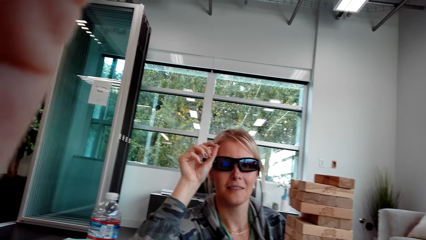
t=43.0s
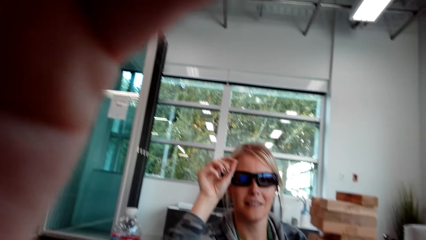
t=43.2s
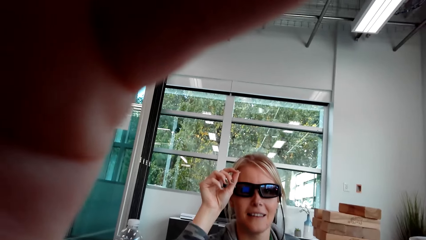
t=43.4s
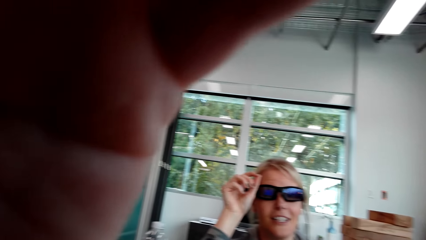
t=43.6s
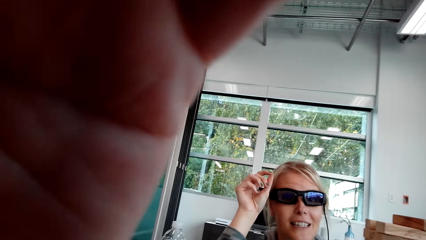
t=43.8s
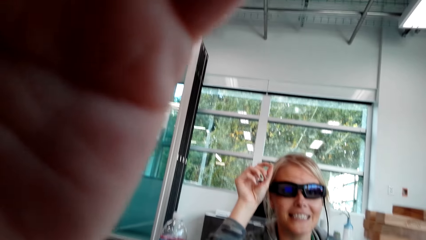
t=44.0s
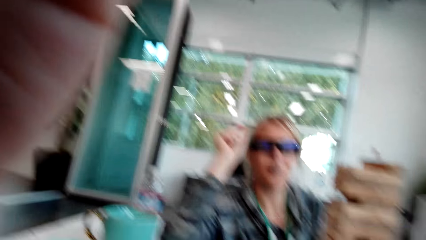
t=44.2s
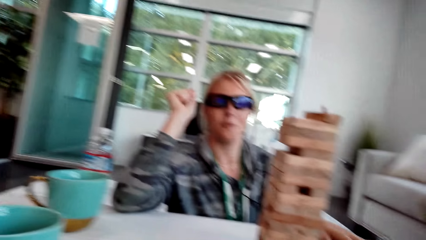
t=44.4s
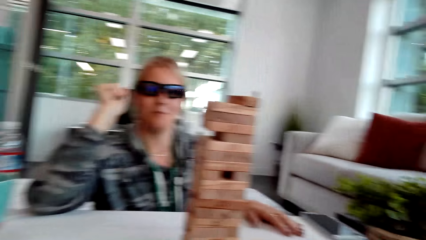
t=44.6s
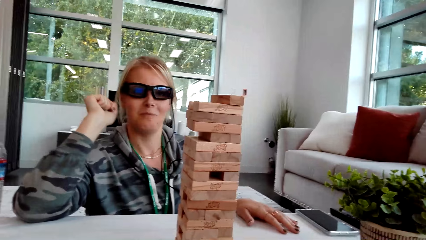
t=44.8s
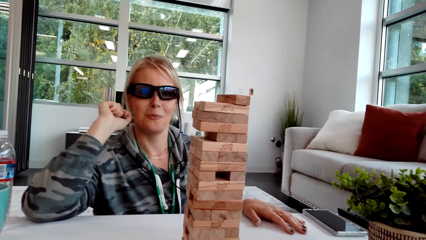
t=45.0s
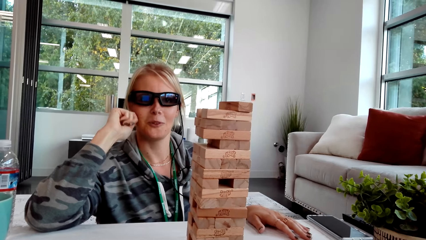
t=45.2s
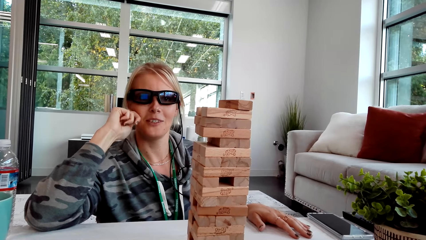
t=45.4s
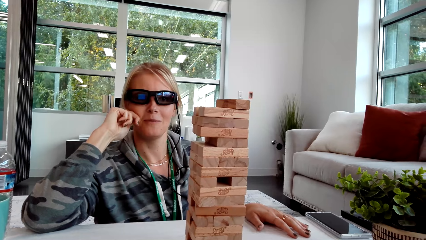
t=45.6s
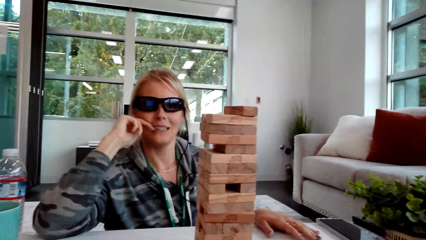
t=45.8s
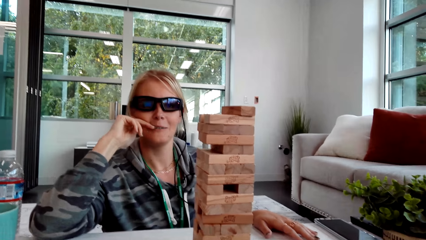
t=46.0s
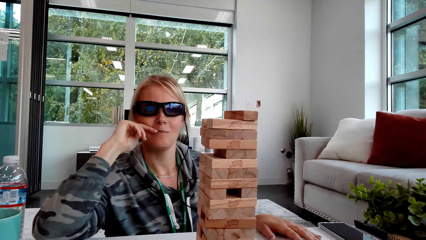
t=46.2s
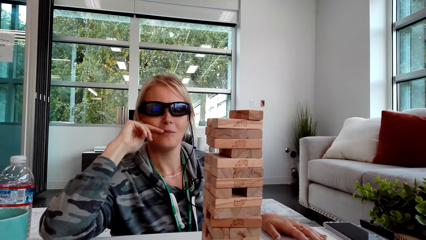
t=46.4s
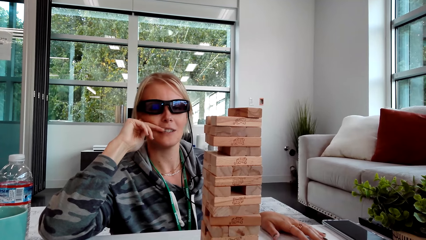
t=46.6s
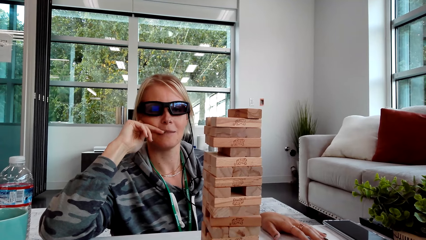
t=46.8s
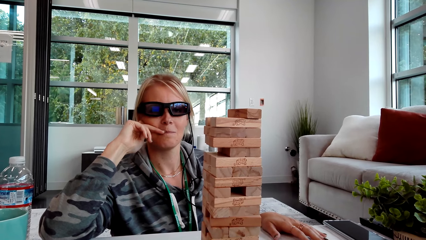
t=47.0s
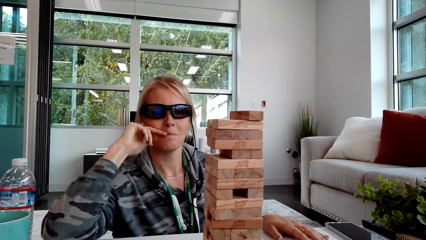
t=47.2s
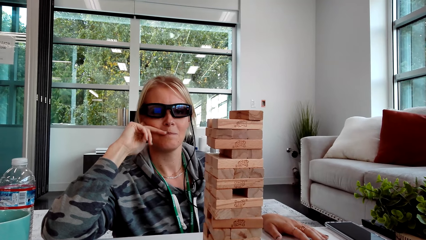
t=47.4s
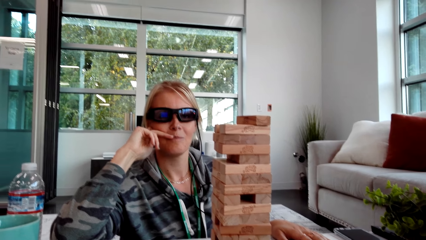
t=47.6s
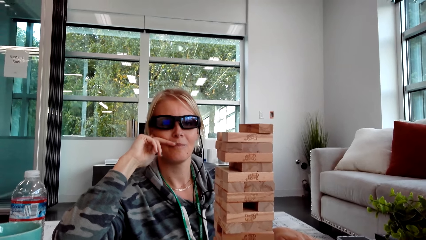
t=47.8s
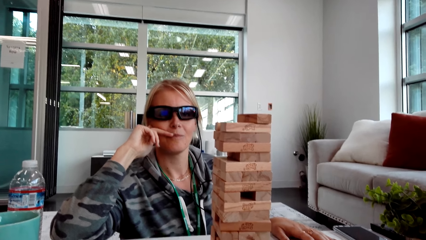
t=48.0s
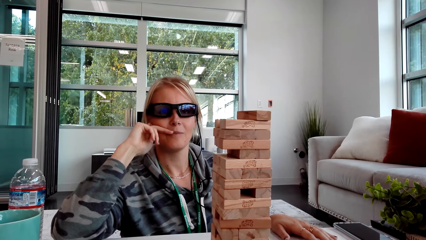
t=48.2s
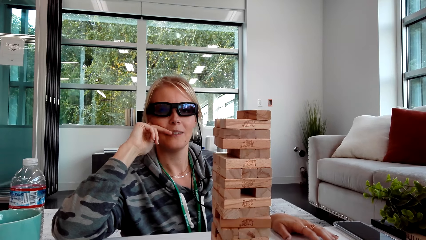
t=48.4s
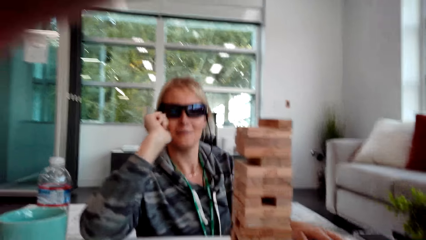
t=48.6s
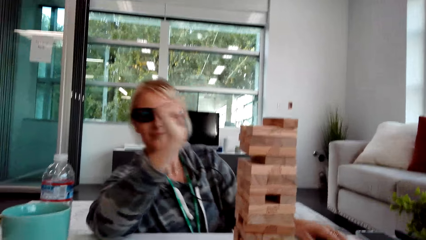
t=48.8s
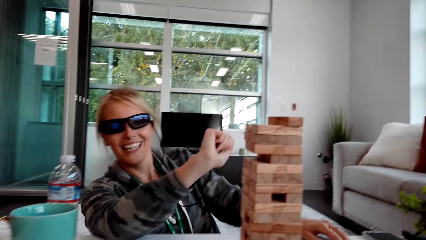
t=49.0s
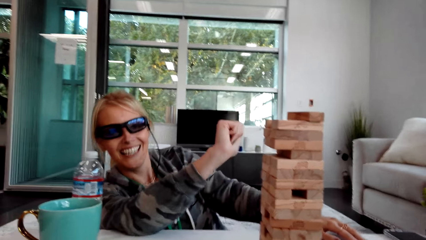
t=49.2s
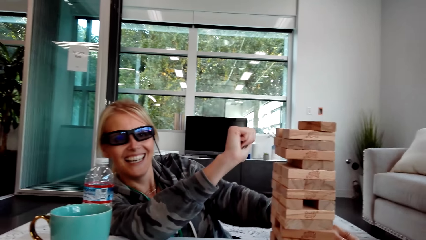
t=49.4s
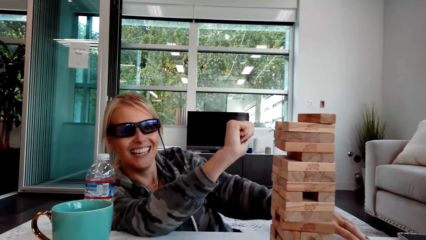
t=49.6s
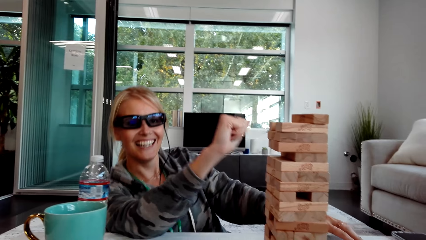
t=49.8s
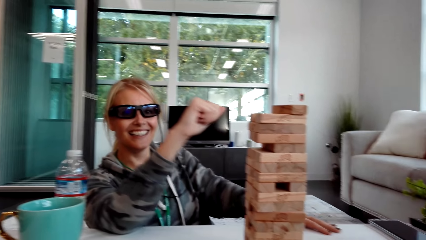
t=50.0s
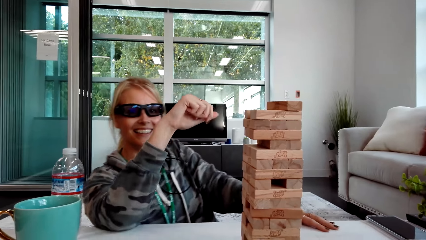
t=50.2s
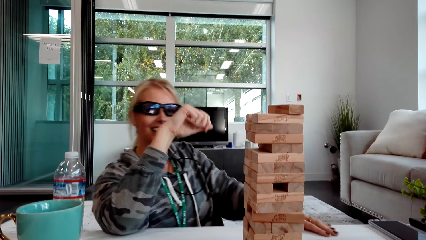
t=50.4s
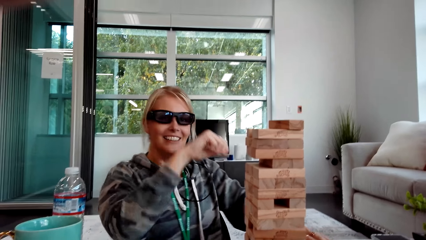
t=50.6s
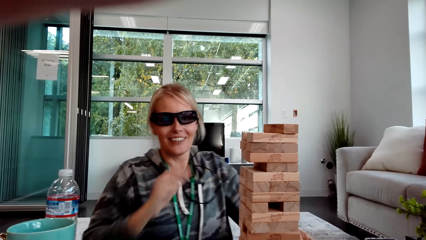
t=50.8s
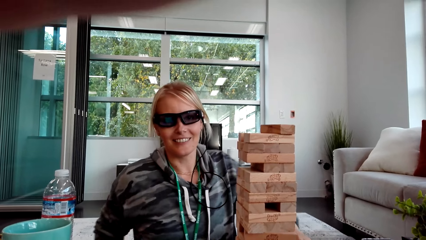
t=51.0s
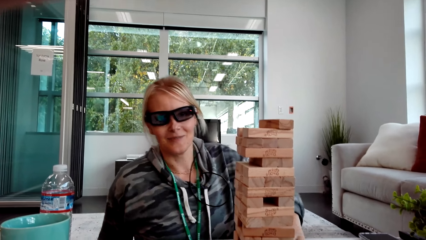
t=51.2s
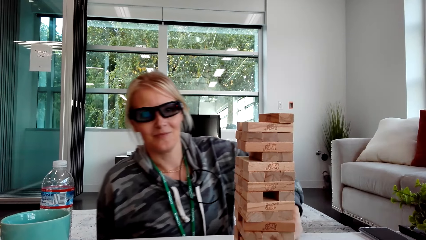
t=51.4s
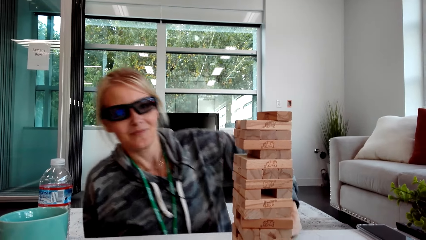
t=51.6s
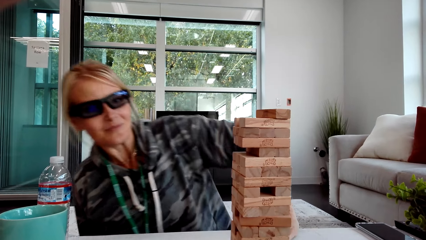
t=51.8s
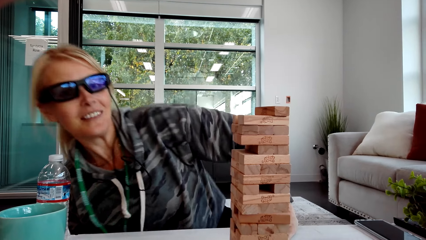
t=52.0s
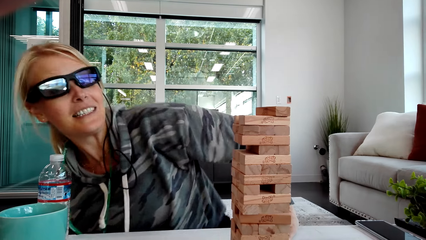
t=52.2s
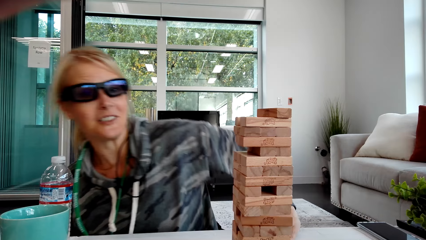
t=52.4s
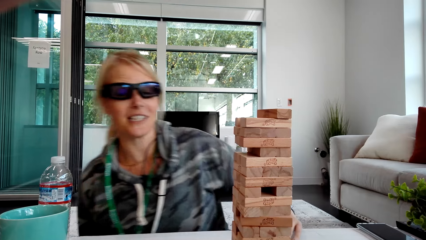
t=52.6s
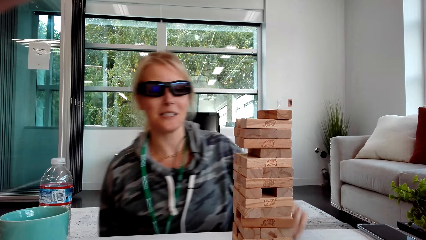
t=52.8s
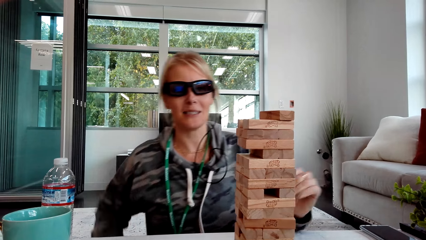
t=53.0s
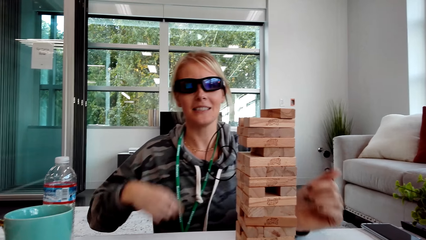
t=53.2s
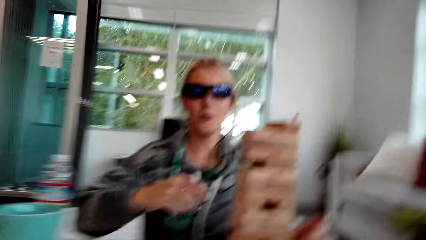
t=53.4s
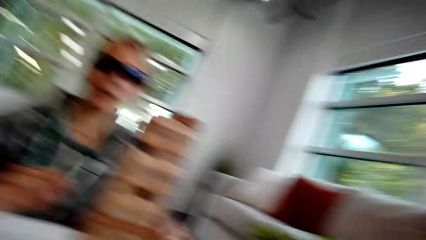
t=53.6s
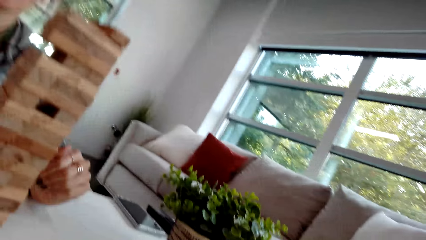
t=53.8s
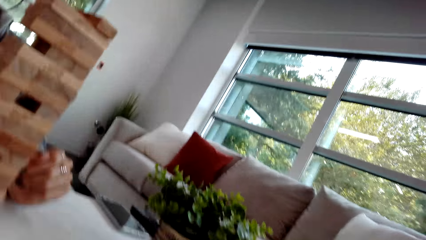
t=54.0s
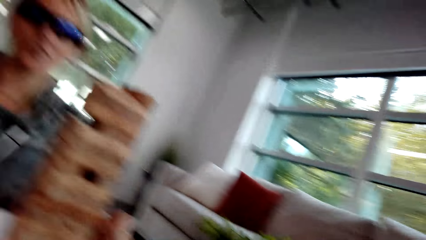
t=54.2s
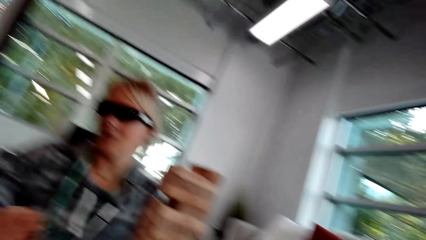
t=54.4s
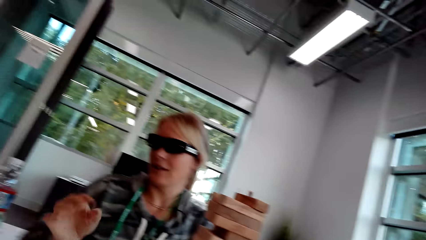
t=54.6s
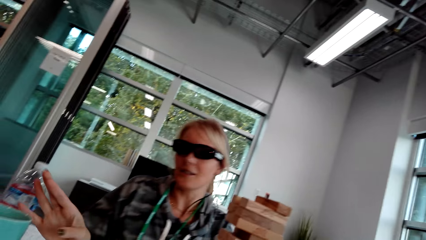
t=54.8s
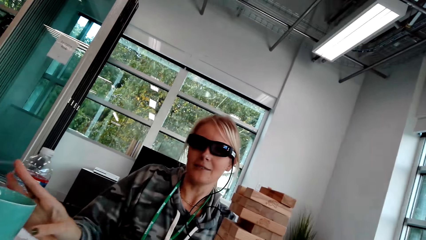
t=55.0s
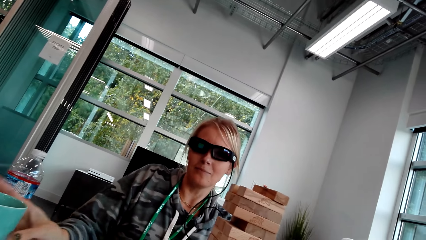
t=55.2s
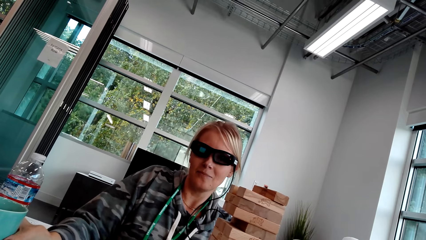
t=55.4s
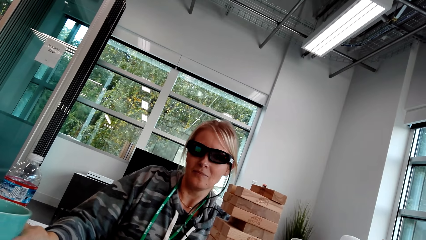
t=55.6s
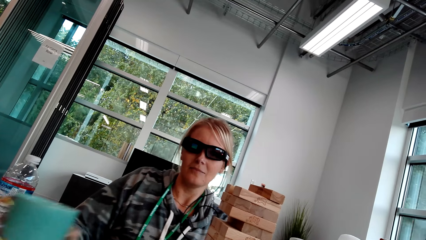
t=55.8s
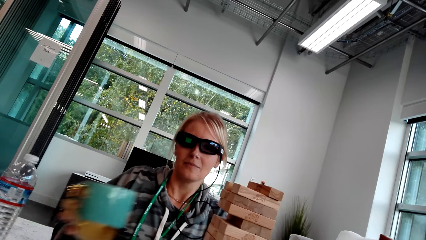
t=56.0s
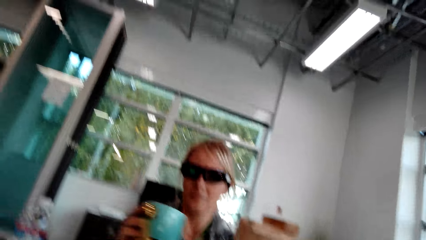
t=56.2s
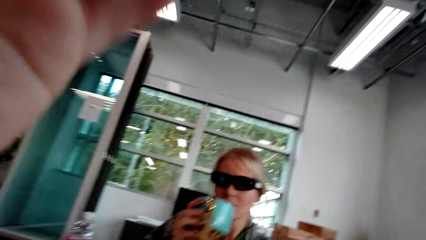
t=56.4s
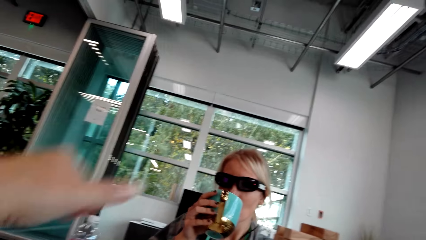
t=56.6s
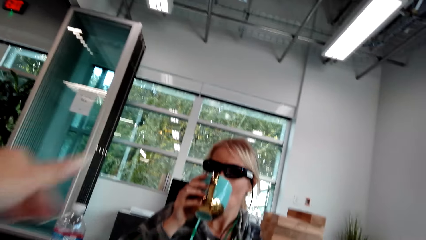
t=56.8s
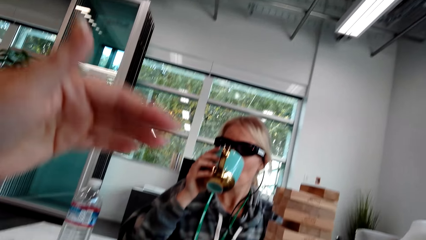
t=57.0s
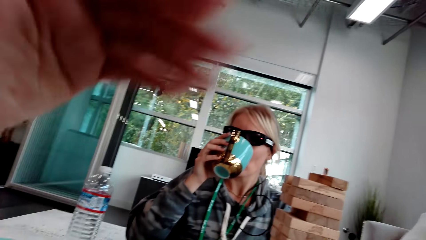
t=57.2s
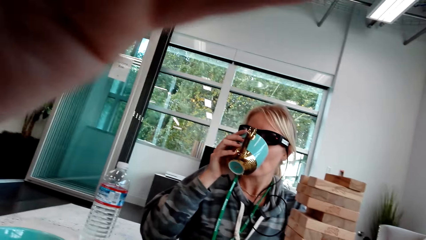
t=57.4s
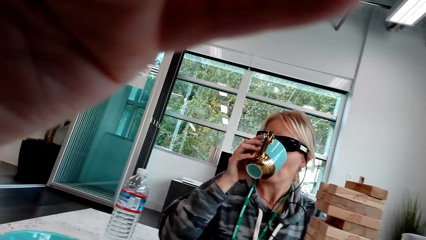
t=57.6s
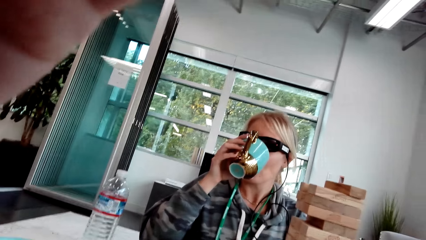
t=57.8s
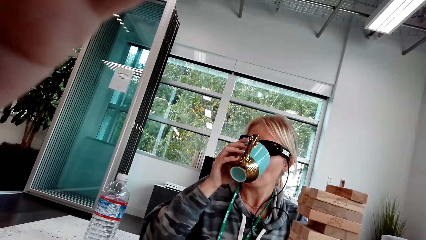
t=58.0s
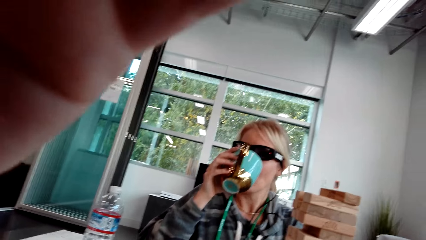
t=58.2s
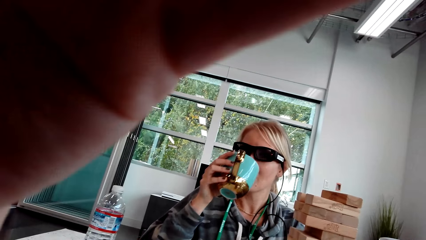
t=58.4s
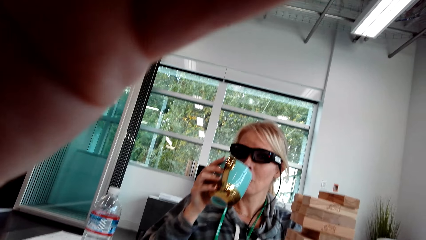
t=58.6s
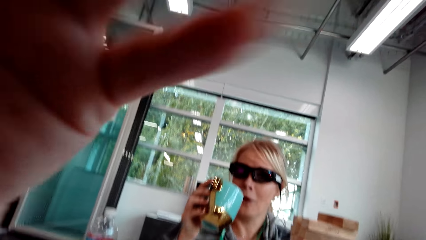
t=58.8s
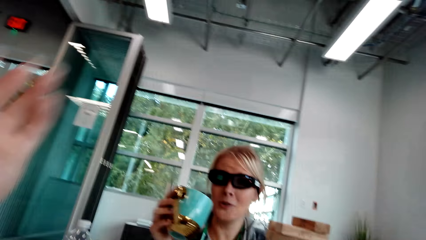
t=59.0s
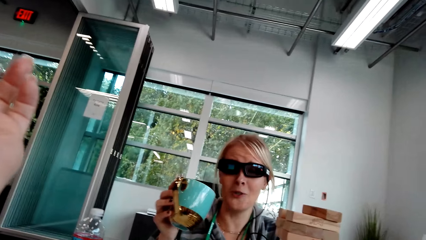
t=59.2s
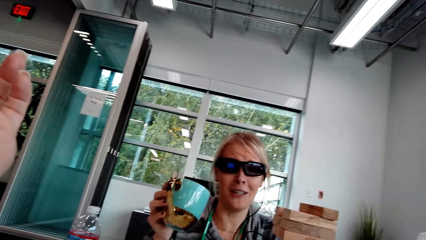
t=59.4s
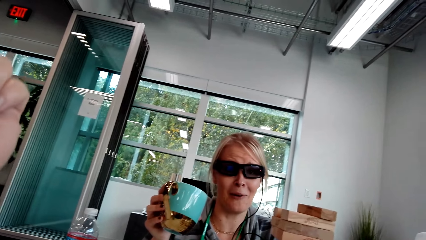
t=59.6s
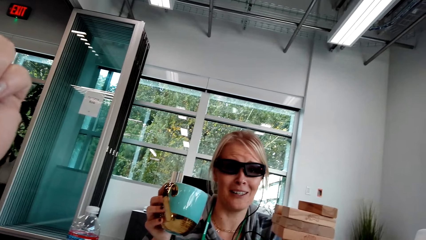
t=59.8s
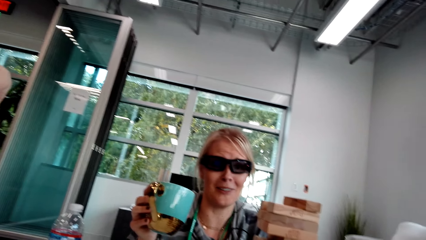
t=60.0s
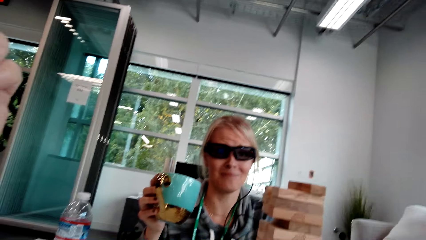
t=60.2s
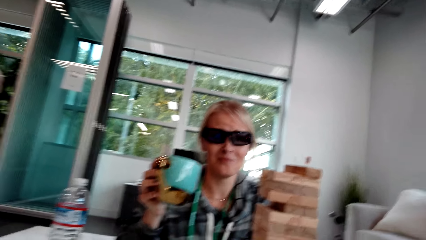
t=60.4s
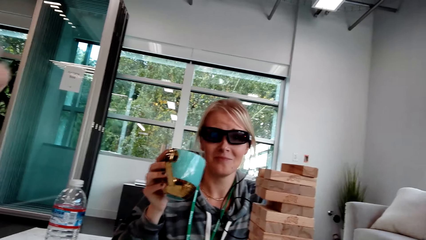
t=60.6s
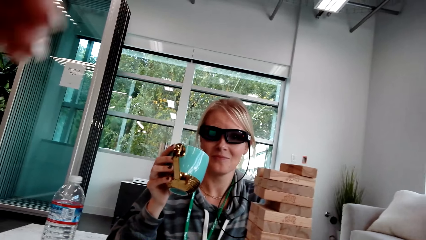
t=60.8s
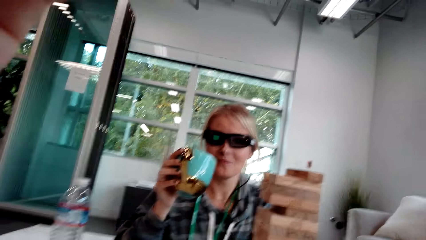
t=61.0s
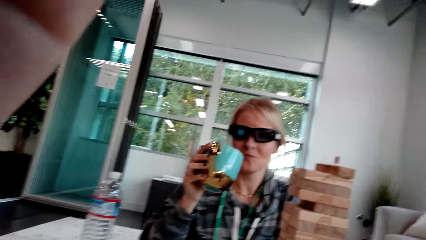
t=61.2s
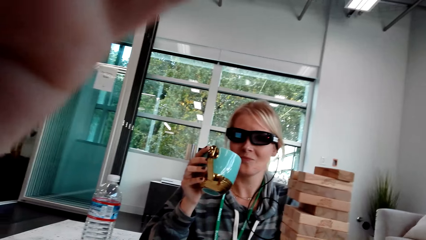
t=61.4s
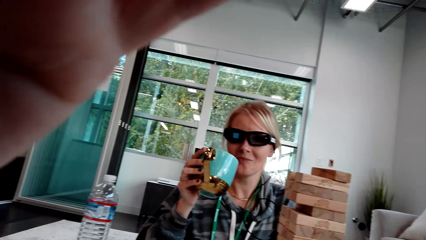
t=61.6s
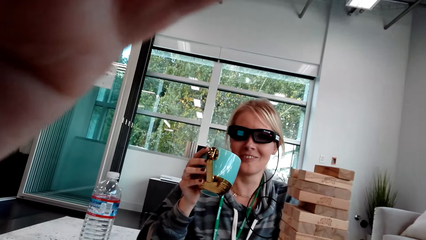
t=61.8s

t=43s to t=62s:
The camera wearer talks. A woman talks. The woman moves the hand. The camera wearer moves the hand. The woman touches the wood, picks up the coffee and drinks the coffee. The camera wearer moves the hands. Another woman interacts with the first woman. The first woman talks.
